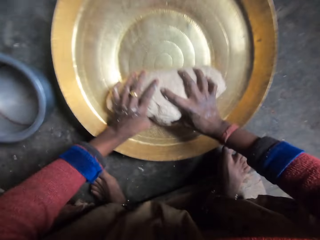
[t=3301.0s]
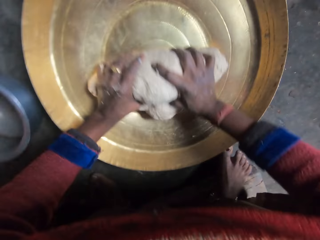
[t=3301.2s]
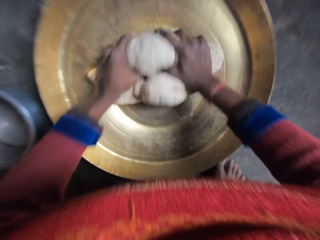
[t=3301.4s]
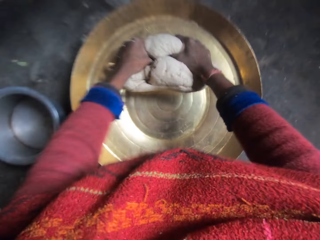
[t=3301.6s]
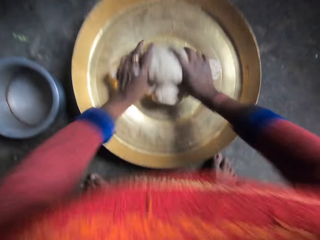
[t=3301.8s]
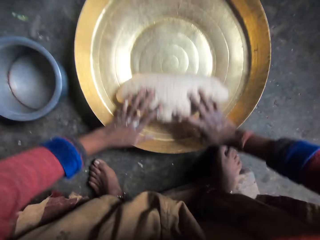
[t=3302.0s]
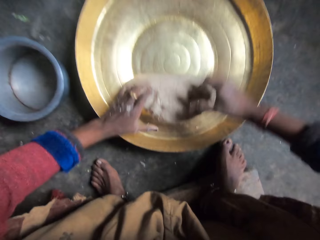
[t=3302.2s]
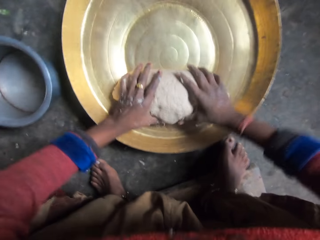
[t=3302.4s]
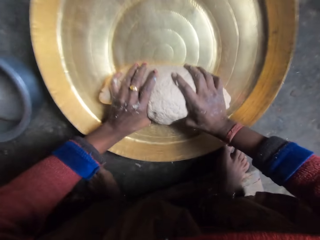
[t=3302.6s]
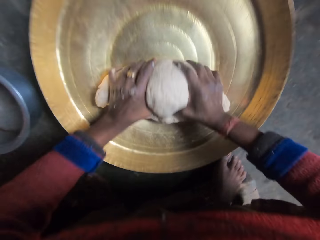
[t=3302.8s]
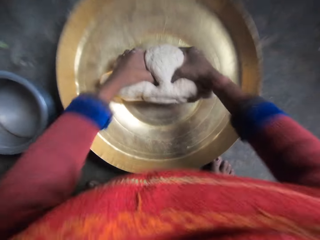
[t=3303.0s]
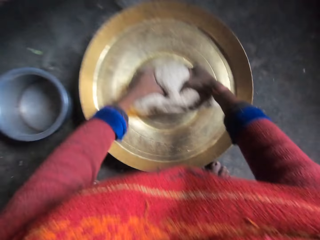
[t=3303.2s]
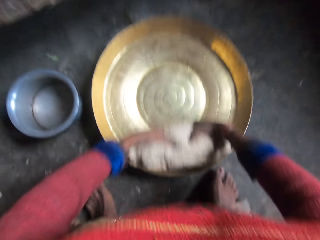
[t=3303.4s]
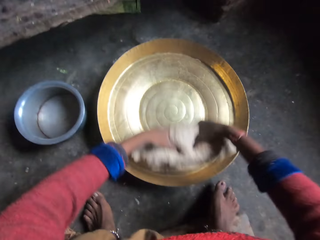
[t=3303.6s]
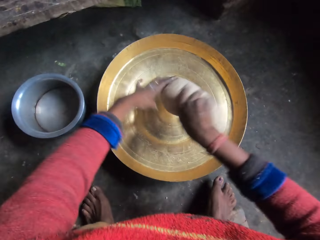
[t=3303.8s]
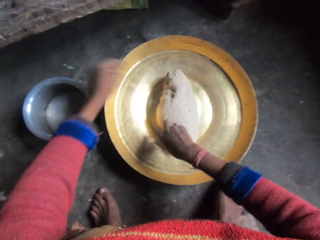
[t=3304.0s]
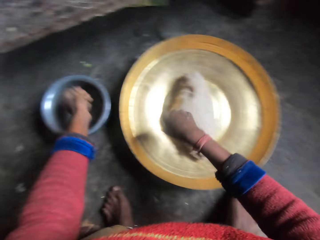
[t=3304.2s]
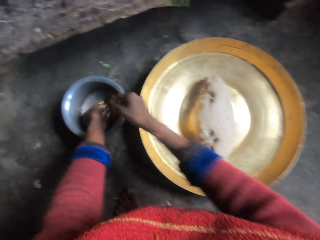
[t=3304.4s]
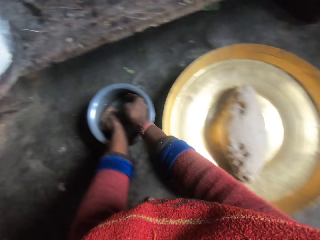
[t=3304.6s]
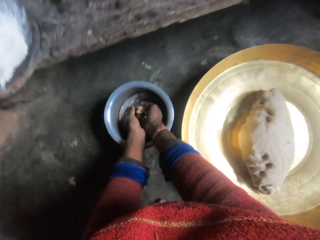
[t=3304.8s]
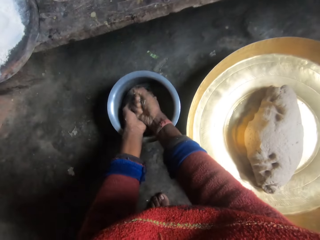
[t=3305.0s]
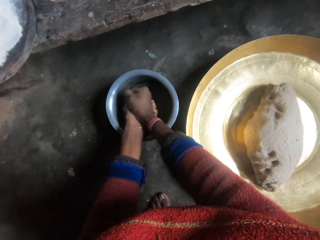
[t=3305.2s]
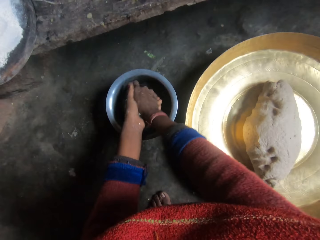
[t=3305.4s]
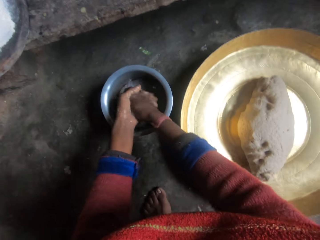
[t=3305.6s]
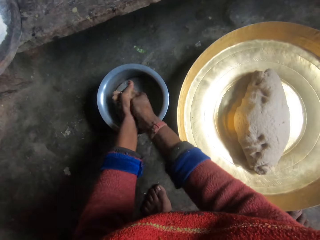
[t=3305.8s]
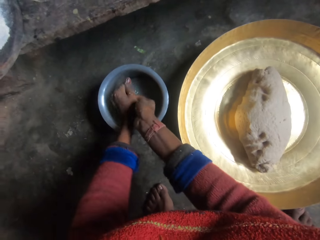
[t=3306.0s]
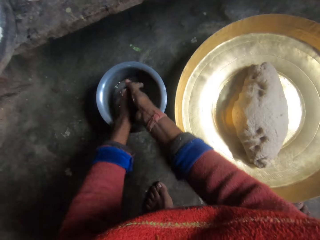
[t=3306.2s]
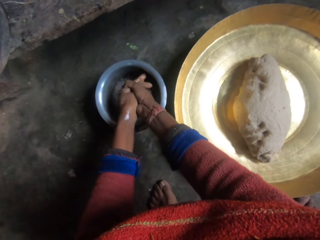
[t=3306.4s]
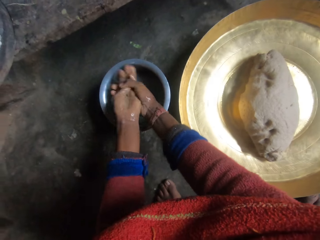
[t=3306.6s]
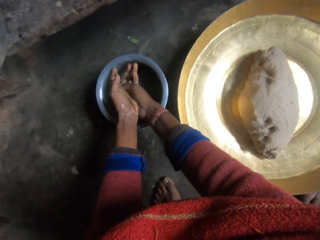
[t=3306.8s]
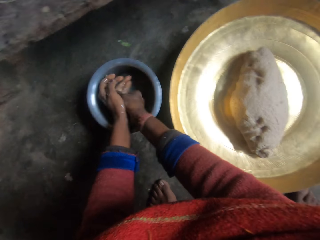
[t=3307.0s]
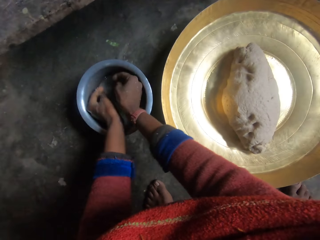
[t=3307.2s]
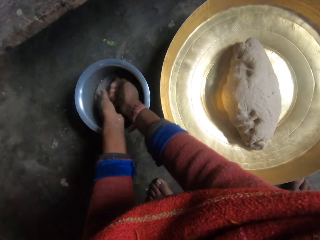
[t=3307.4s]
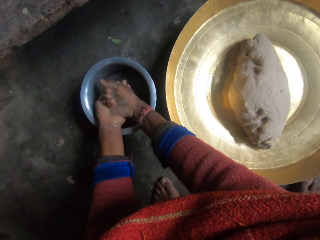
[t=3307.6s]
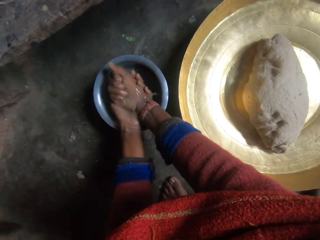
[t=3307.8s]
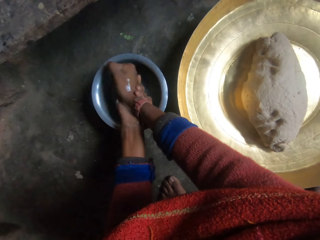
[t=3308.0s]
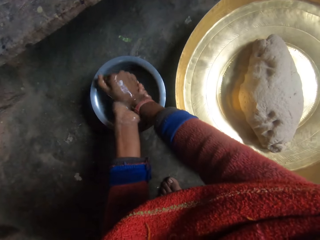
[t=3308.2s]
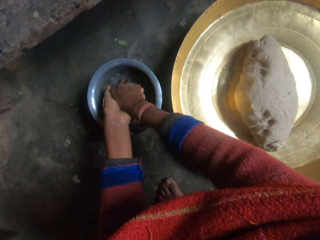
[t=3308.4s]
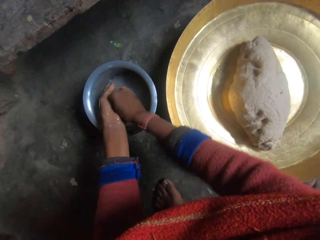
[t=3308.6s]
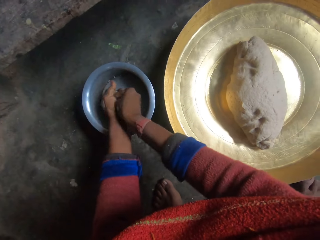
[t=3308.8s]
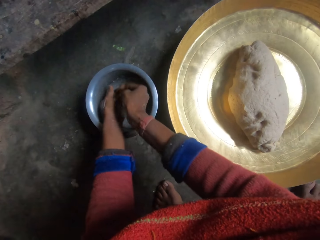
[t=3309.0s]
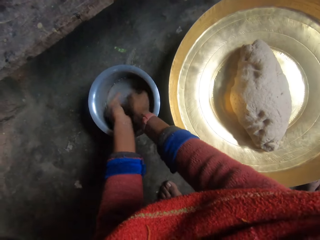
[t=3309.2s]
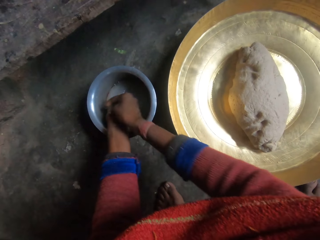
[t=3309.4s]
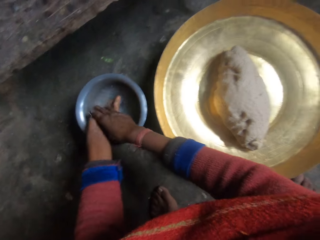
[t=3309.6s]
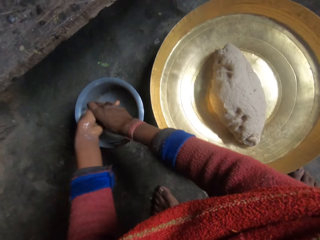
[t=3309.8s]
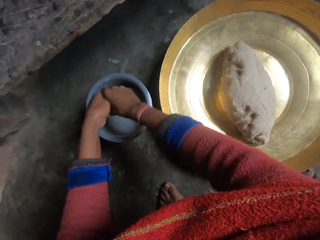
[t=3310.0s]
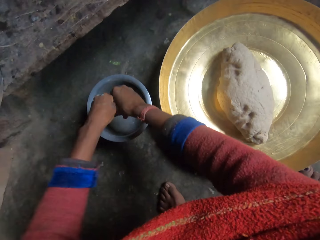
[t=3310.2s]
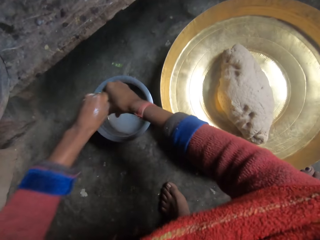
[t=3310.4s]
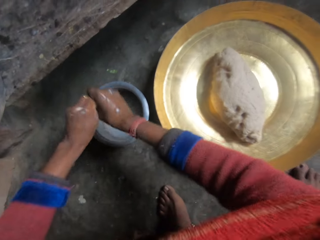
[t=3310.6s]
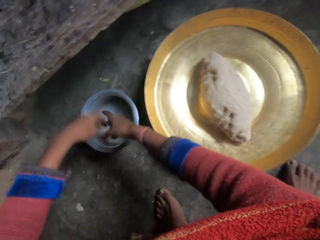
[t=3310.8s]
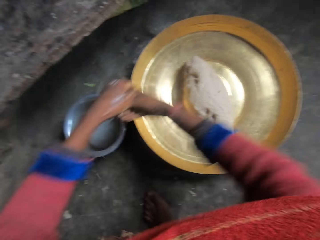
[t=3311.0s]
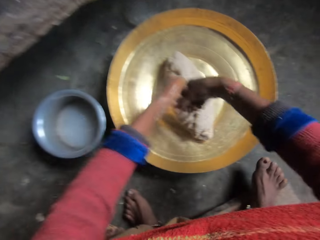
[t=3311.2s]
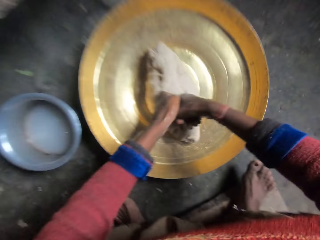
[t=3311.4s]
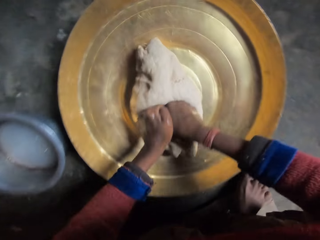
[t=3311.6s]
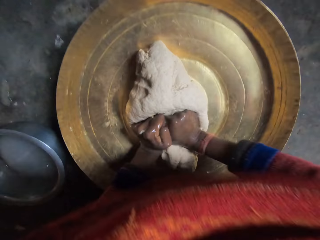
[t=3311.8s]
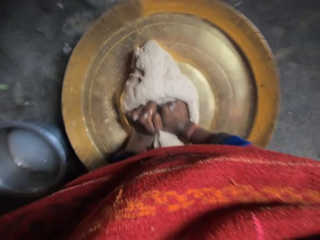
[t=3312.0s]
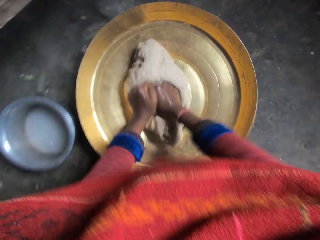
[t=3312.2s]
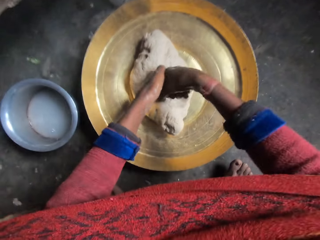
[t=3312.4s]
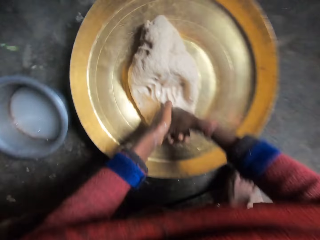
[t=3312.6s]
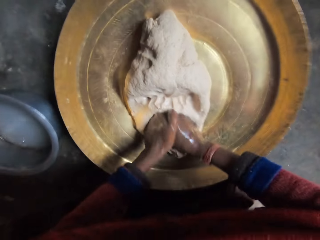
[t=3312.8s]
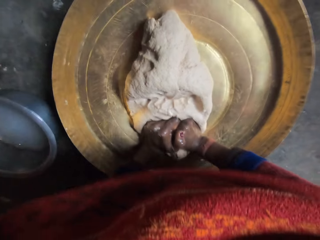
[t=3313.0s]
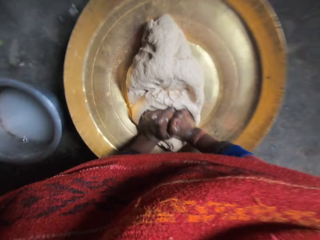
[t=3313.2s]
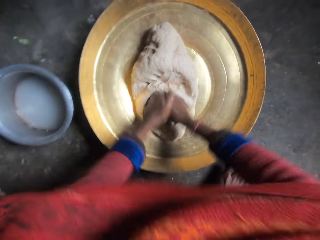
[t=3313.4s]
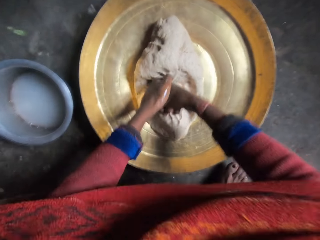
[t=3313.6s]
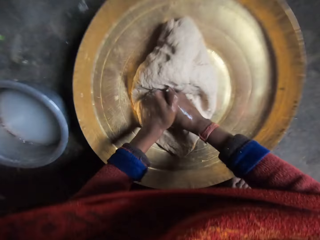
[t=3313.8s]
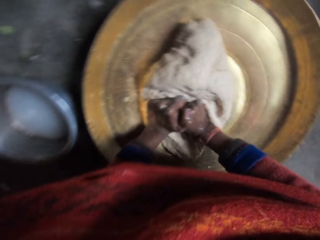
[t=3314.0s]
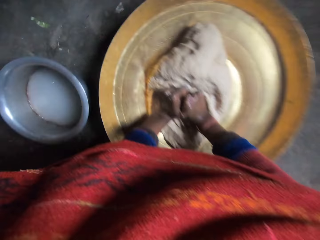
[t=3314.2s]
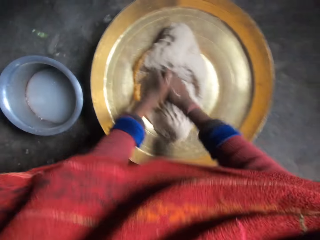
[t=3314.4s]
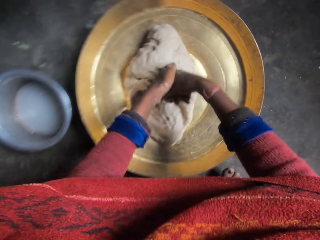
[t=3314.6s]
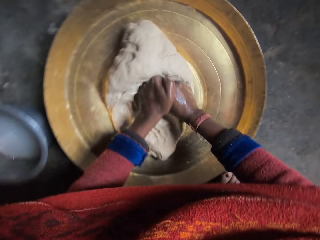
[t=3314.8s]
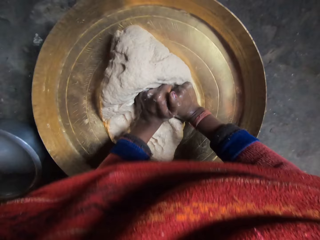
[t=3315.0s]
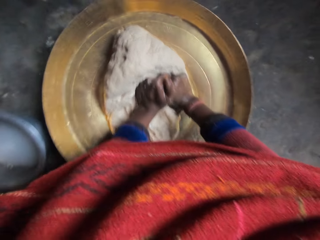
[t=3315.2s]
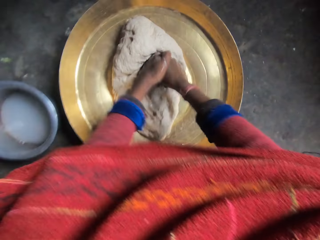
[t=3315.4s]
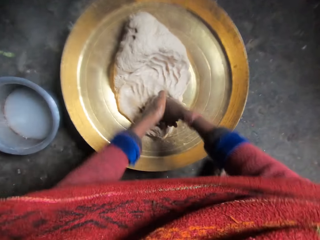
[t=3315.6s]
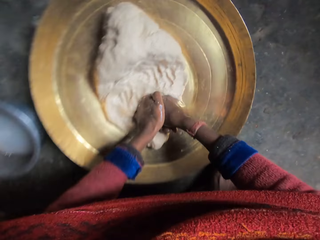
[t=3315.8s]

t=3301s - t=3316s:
The camera wearer drops the dough in the bowl. They flip the dough. They rinse their hands in a bowl of water on the ground. They flap their hands in the bowl of water. They continue to roll the dough with their hands. They press the dough in the basin with their hands.

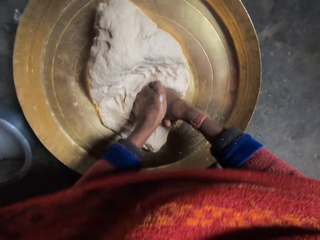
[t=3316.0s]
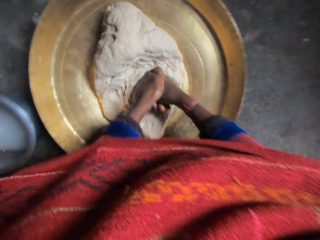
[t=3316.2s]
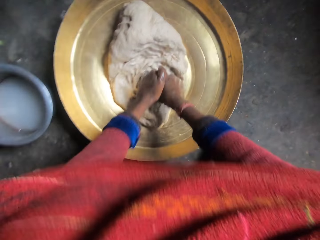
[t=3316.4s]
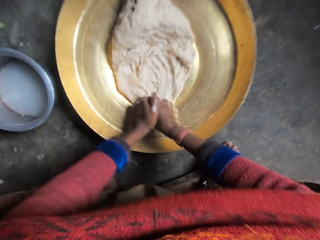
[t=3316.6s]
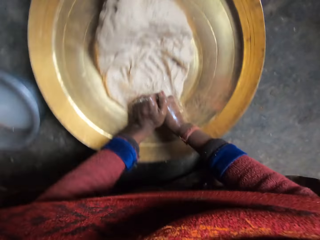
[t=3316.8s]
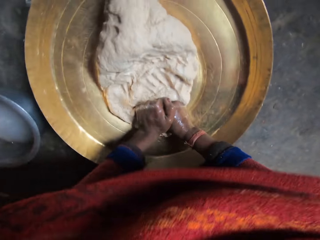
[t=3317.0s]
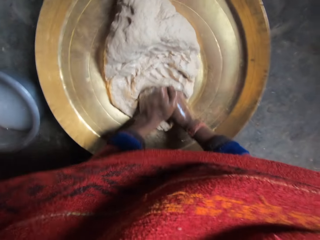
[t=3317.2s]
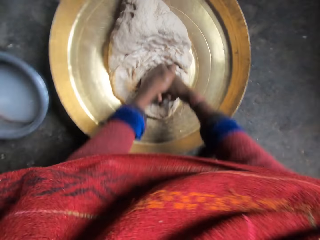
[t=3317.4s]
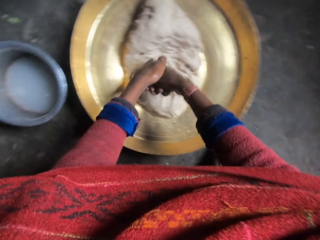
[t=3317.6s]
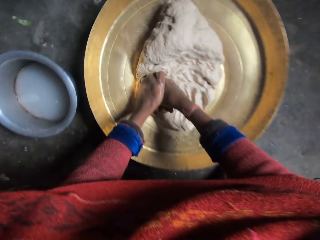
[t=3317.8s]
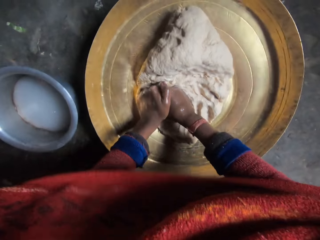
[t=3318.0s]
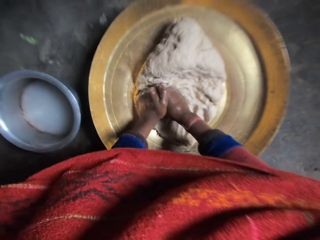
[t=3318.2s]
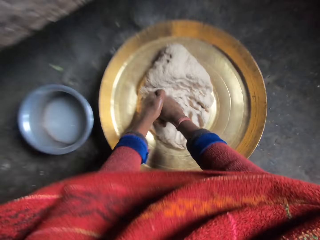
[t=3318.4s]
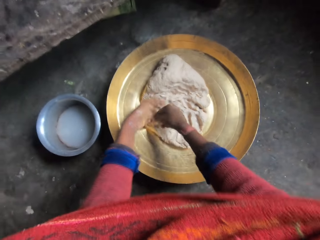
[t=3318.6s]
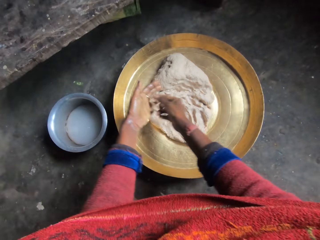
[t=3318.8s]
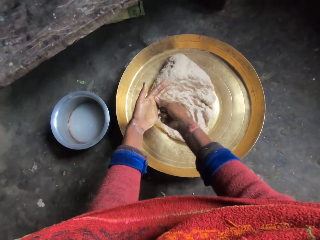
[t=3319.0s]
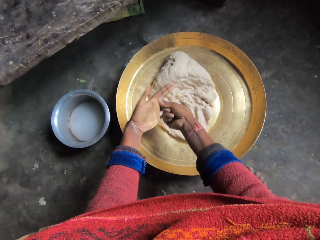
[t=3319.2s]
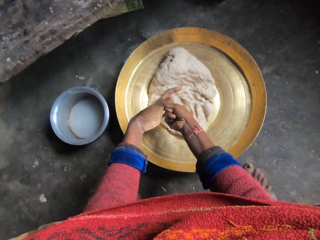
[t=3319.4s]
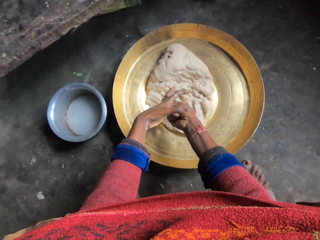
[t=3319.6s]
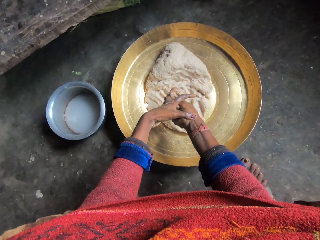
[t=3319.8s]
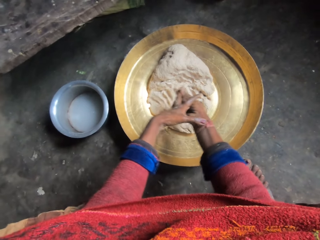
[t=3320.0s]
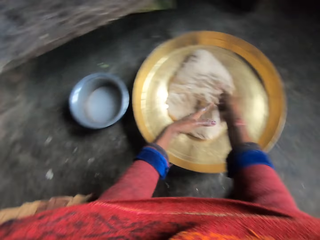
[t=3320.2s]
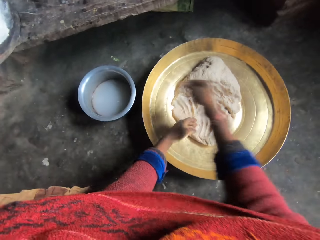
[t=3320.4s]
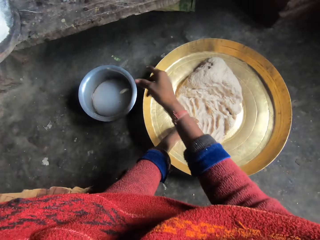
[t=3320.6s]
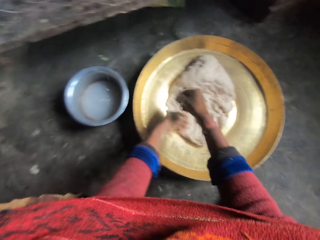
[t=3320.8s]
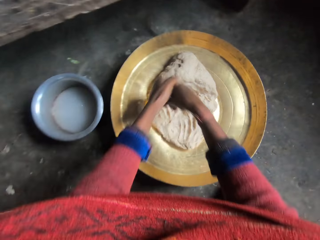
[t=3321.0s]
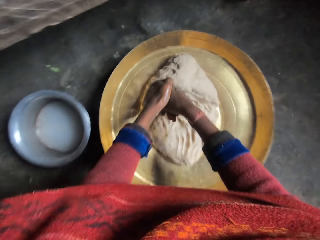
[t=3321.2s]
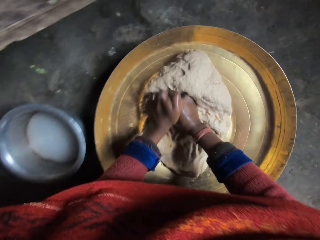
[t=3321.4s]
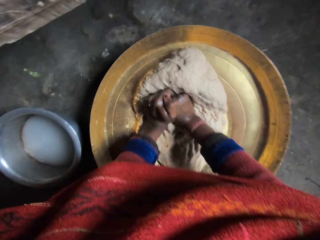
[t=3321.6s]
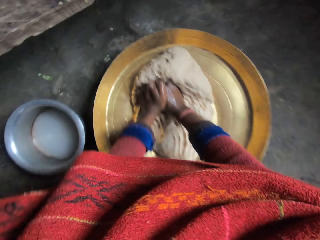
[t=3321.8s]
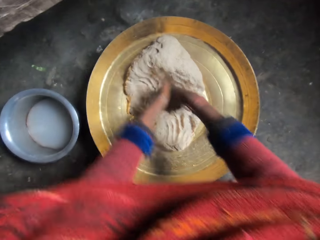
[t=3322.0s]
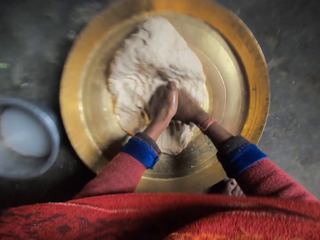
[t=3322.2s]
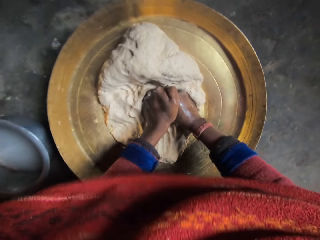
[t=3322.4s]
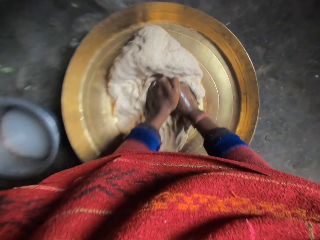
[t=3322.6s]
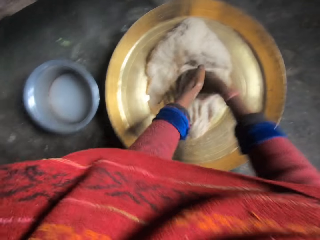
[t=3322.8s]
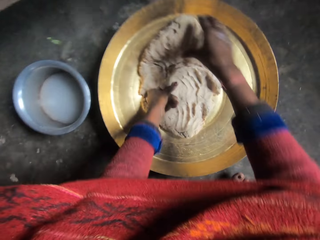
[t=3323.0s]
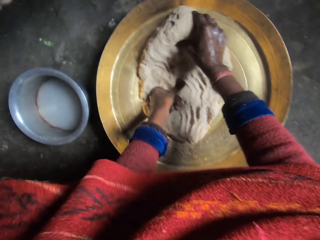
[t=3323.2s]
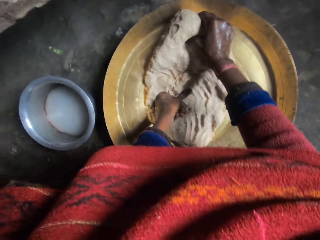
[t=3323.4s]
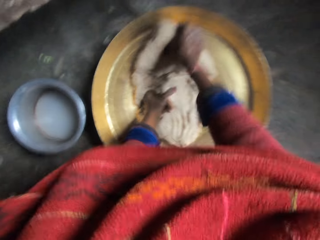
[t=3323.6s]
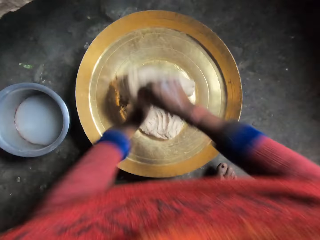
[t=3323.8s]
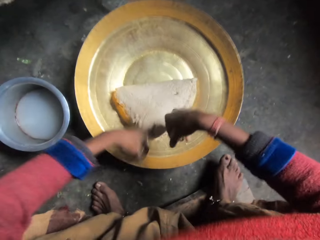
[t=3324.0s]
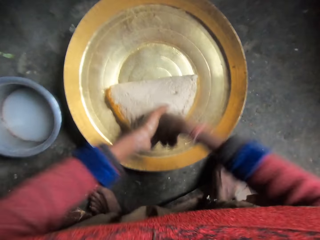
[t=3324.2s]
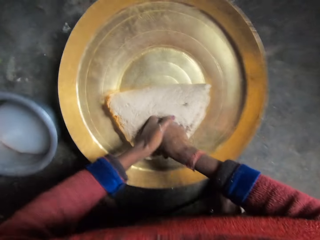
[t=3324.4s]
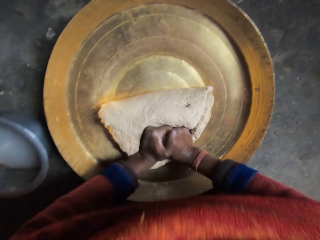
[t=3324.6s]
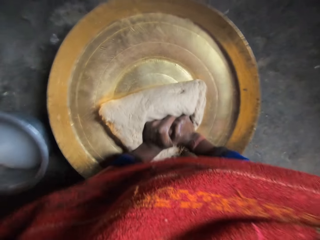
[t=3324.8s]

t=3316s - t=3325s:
The camera wearer removes a ring on their left middle finger. They throw the ring into the bowl of water on the ground. They continue to roll the dough with their hands. They press the dough in the basin with their hands. They flip the dough.
